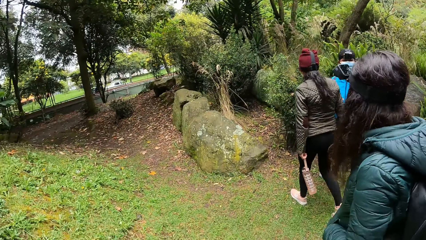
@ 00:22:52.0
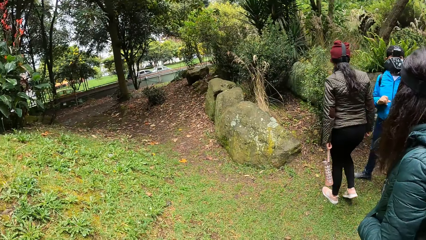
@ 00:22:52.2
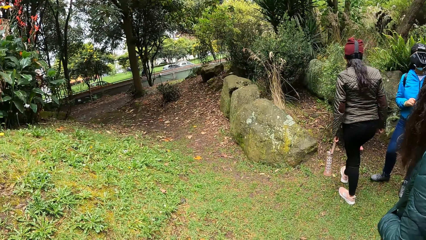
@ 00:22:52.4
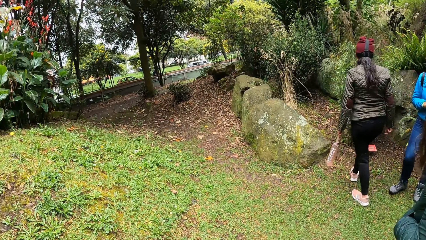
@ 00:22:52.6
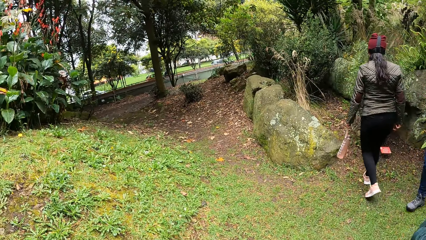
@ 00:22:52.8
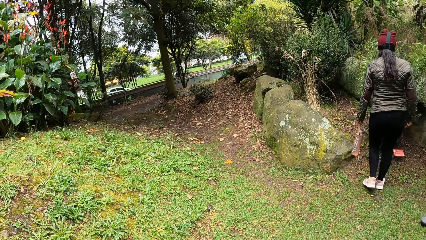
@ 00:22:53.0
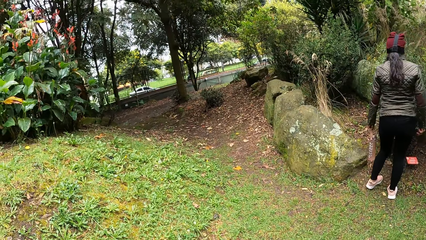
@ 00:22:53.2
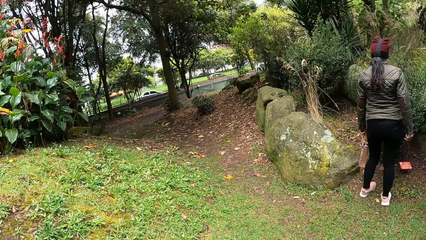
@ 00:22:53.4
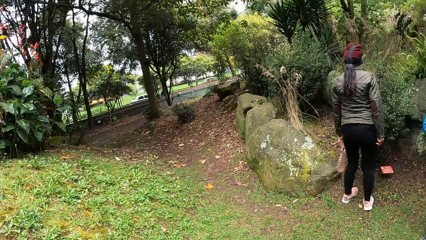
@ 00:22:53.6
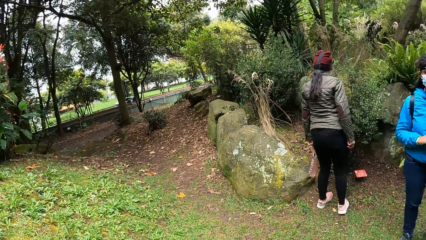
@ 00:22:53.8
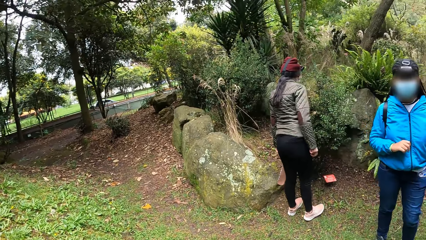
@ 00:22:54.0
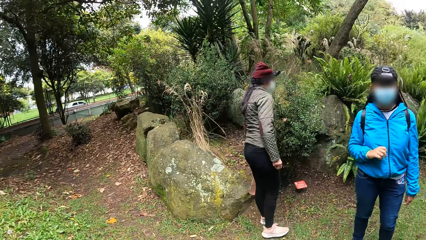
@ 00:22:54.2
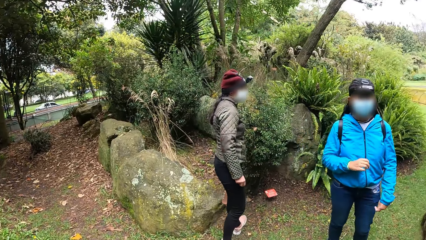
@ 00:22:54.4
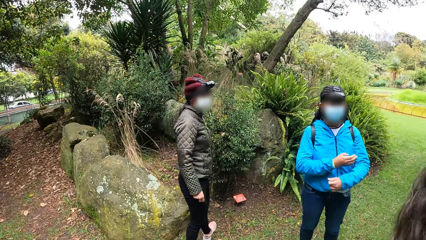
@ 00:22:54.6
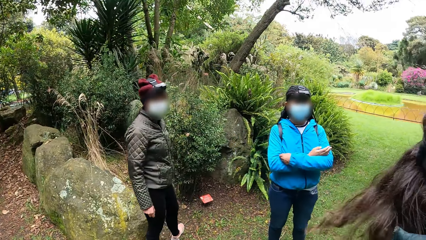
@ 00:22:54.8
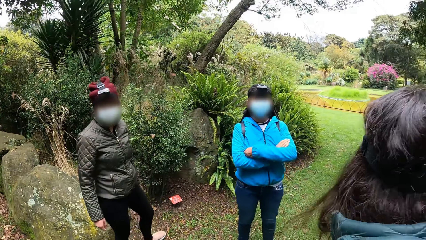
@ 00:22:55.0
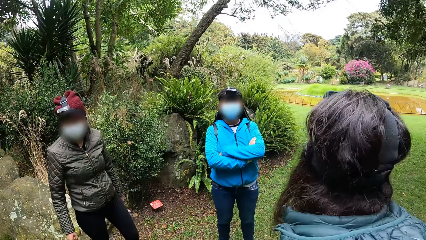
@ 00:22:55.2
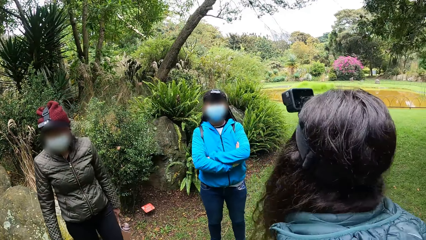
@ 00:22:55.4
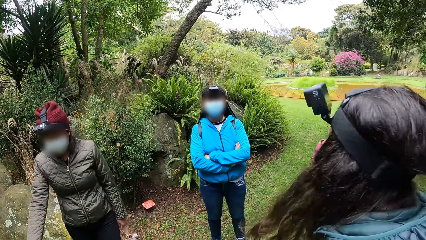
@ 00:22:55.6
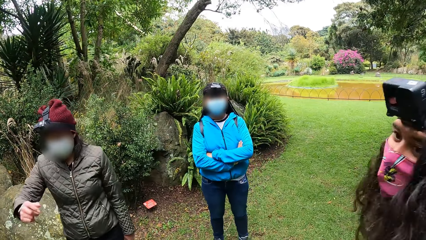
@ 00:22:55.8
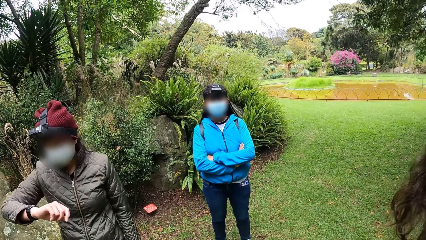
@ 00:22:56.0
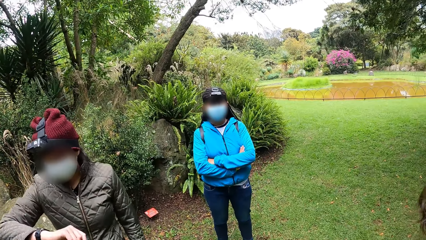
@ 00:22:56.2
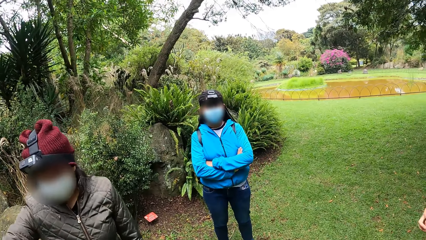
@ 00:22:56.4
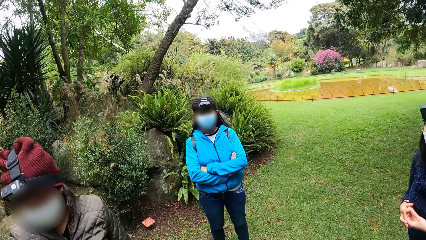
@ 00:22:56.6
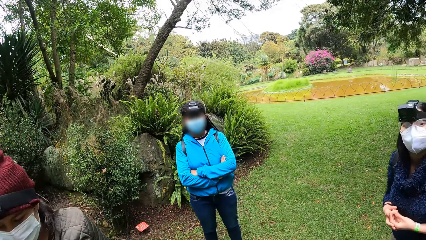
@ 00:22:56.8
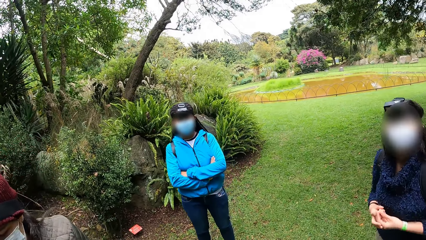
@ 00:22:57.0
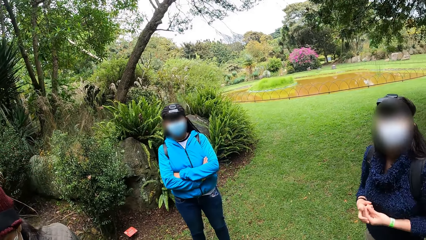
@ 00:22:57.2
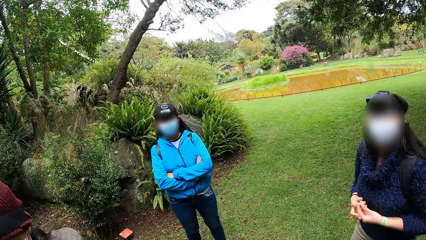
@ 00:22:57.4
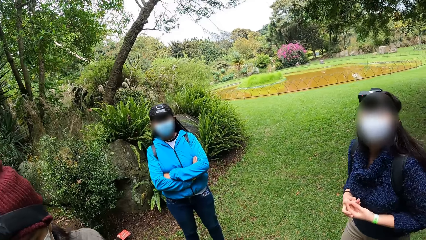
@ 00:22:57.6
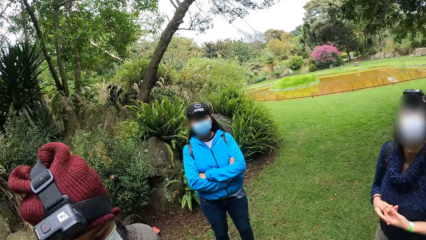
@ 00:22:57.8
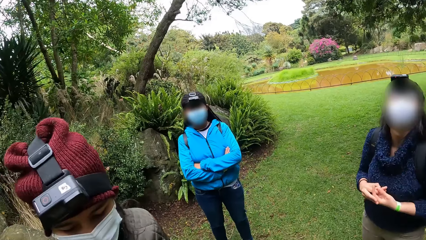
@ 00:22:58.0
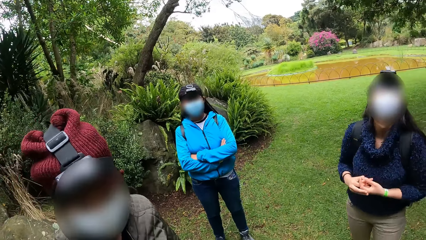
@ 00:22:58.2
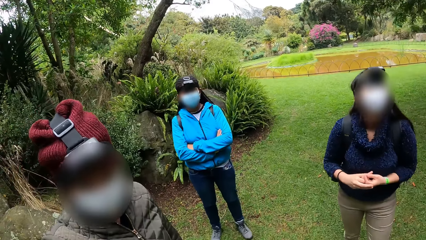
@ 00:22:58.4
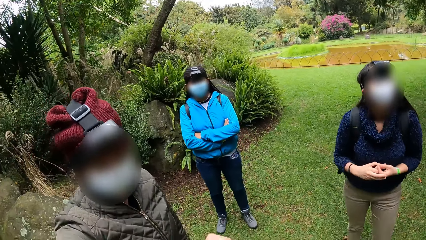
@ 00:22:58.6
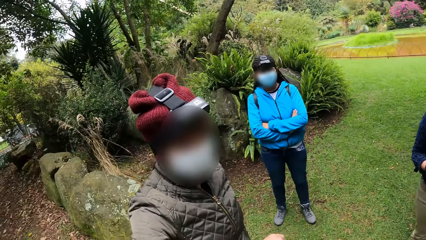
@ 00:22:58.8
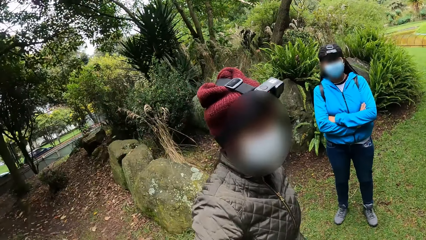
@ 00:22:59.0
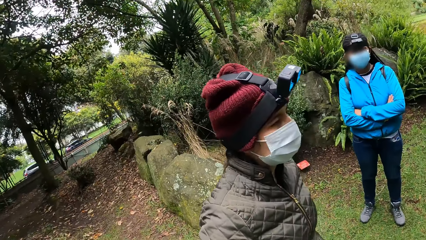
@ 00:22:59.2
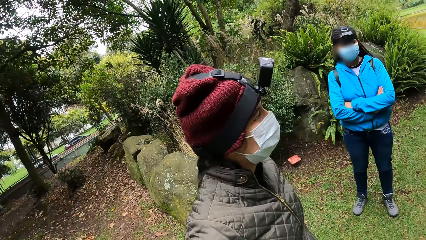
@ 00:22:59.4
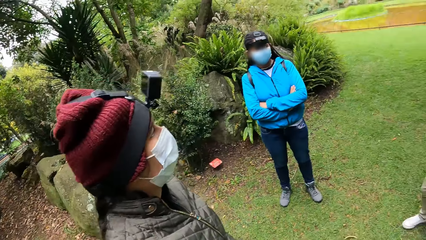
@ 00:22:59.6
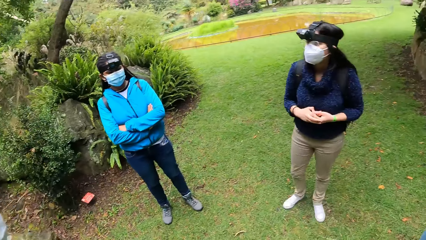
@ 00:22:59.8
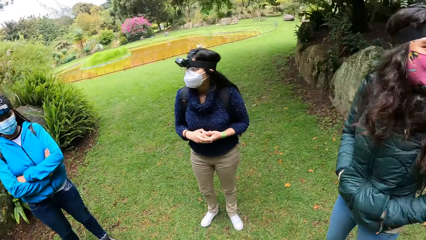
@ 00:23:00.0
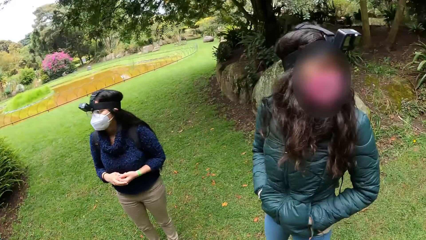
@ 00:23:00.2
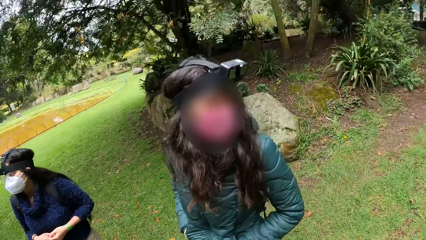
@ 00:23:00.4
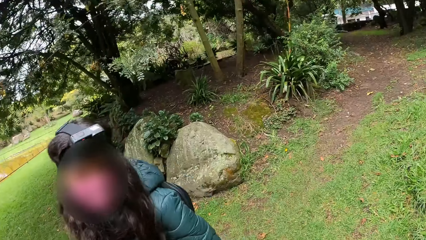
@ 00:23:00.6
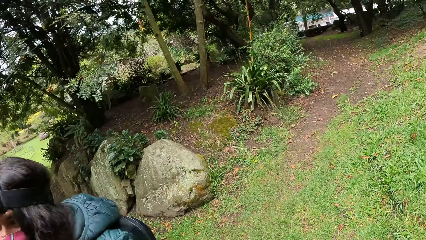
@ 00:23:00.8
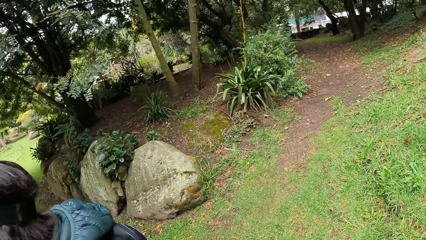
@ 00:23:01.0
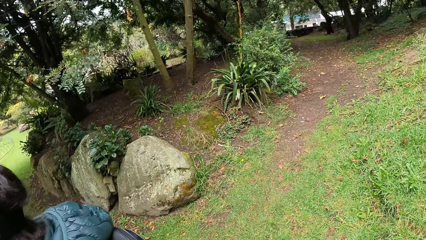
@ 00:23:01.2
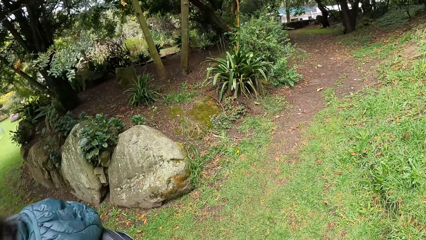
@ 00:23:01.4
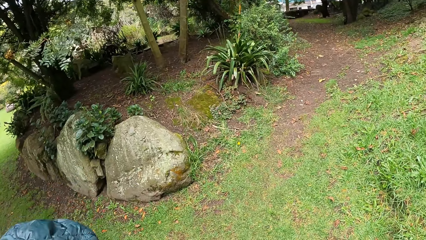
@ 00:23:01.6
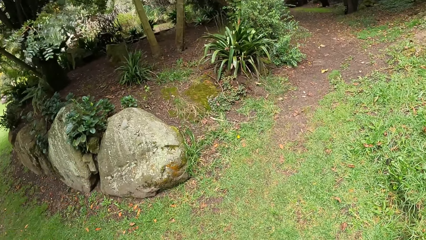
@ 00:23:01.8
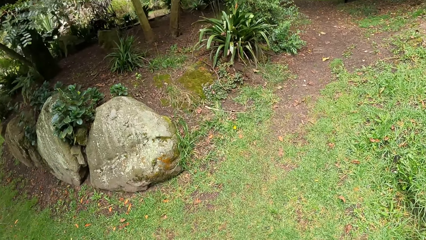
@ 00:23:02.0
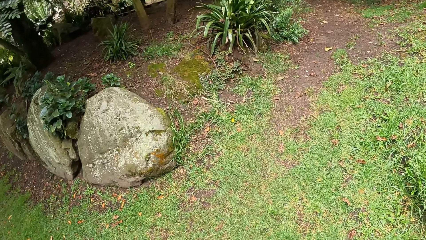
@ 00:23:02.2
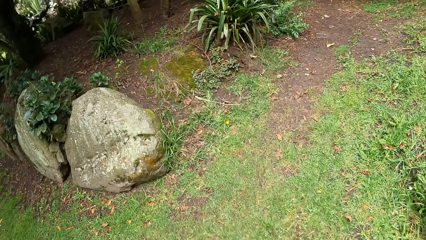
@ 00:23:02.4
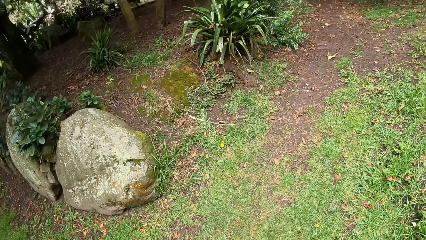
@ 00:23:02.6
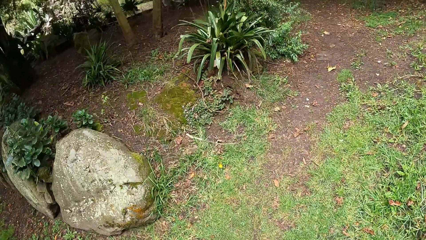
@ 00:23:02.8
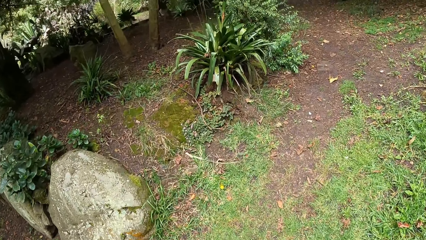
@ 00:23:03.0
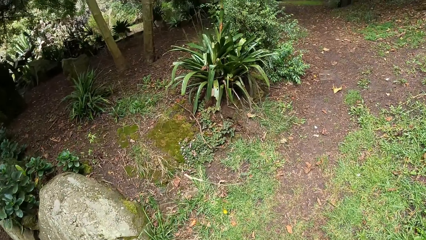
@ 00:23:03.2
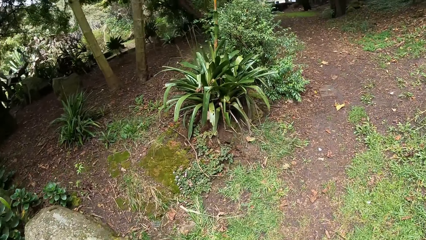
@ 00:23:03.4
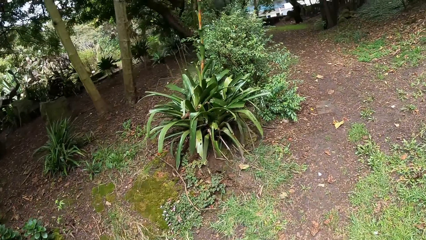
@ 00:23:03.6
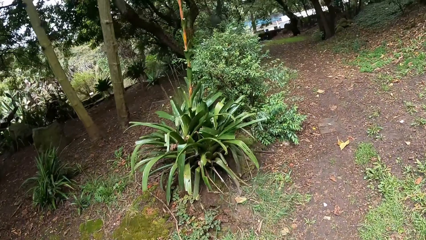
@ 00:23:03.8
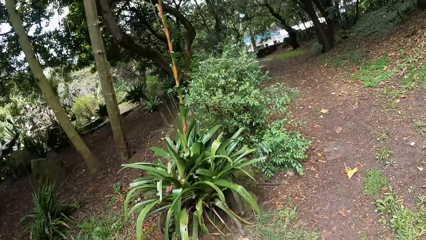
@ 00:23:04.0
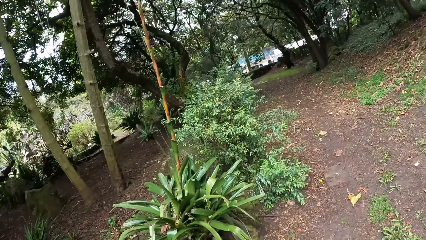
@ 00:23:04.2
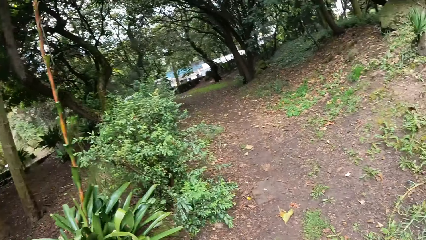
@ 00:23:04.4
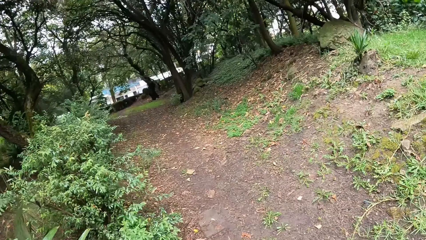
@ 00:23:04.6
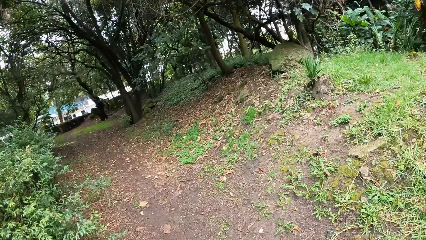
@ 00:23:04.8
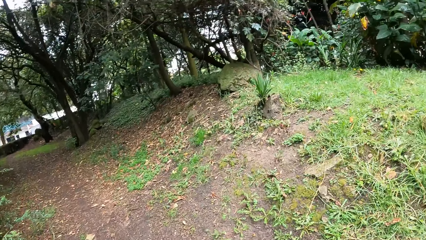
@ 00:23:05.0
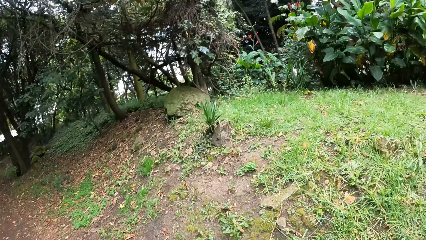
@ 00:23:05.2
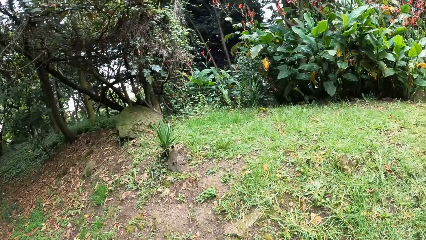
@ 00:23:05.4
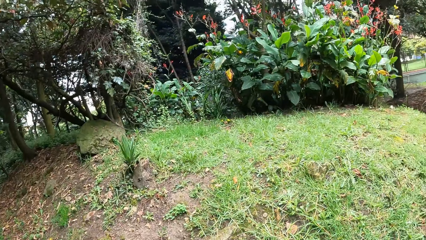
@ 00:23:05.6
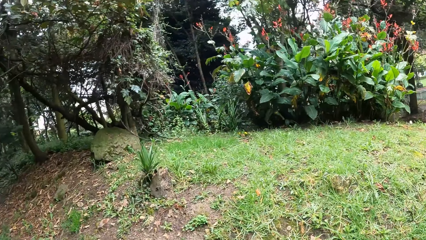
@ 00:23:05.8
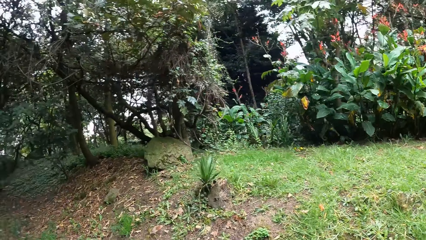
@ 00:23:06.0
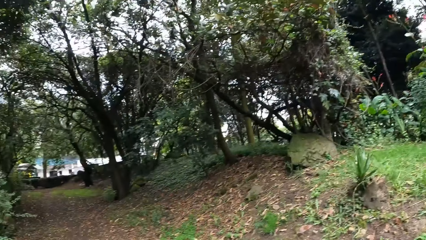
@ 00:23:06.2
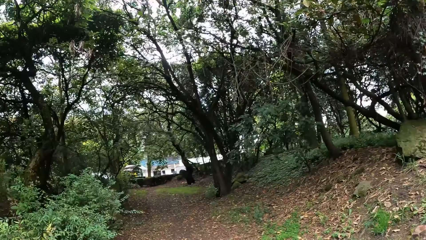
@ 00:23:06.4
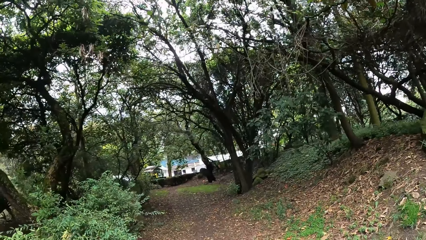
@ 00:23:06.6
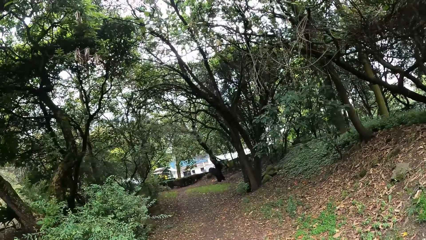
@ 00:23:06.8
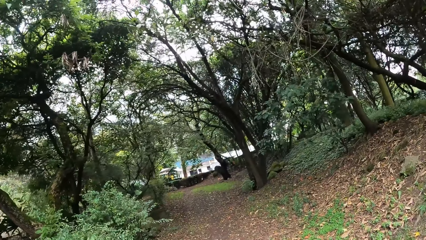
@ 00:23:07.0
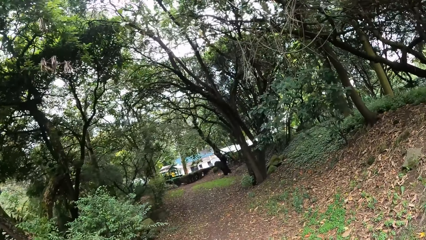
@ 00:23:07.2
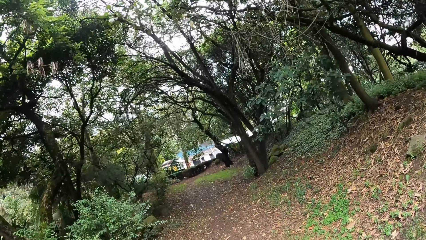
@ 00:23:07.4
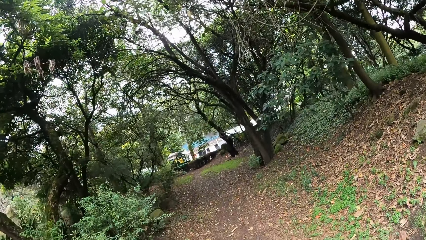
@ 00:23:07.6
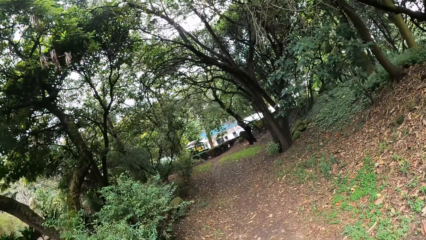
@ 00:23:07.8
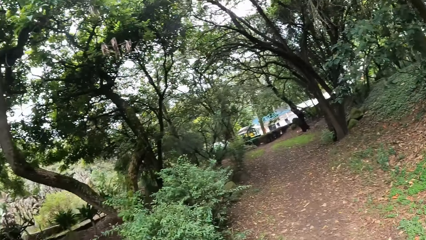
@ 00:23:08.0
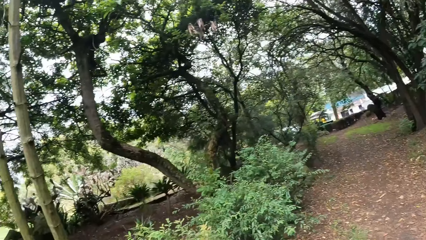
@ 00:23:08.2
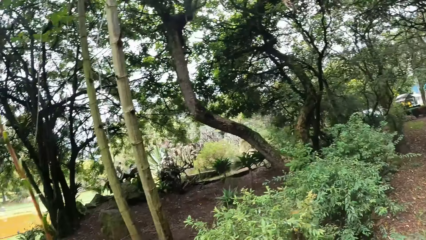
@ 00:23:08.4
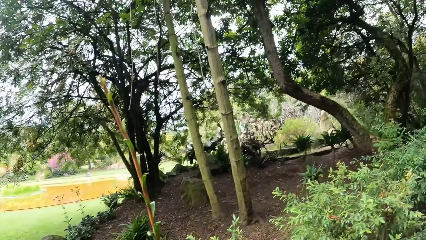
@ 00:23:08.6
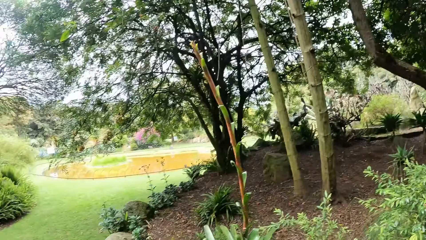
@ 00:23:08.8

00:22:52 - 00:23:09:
The camera wearer converses with a person. A woman turns. Another woman folds her hands. The first woman looks at a watch on her right hand. A third woman fiddles with her fingers. The camera wearer turns, looks around and walks on the grass in the park.
